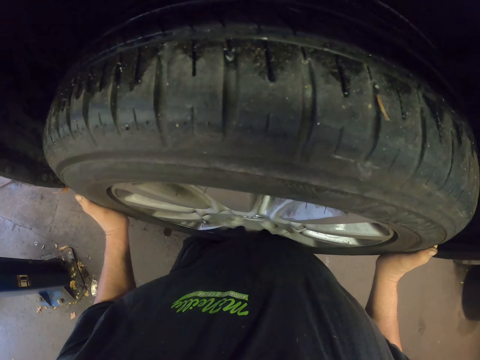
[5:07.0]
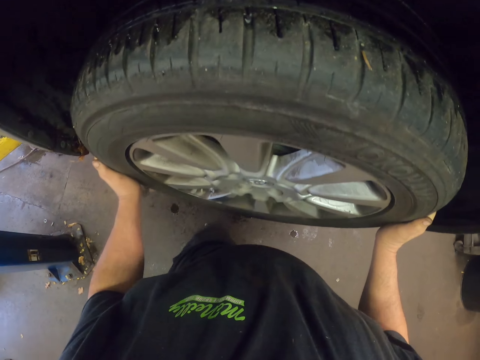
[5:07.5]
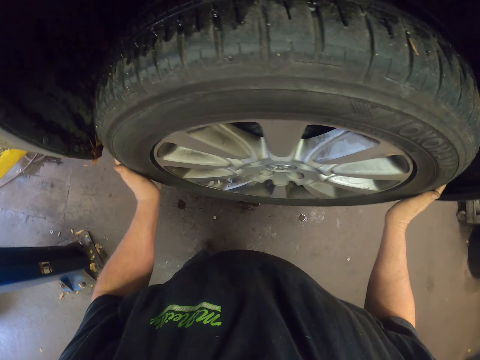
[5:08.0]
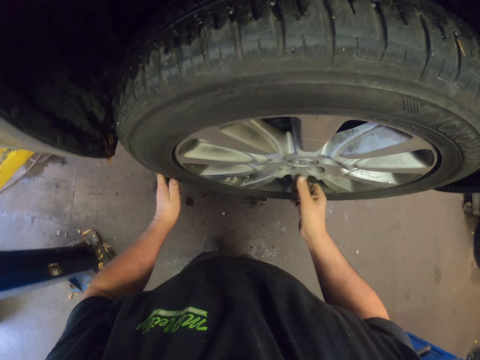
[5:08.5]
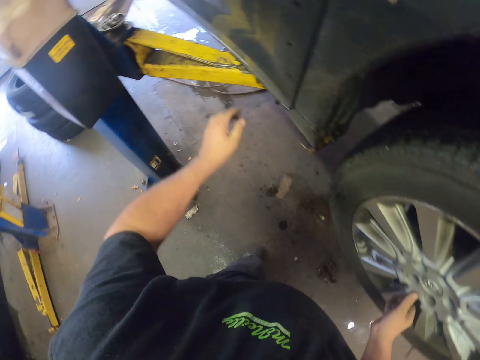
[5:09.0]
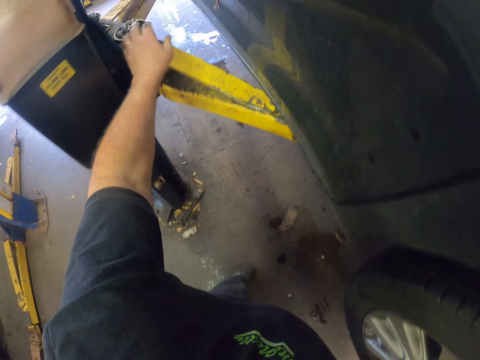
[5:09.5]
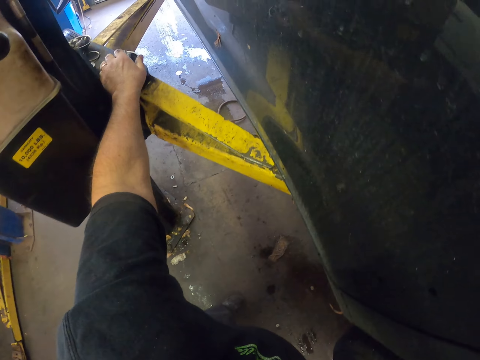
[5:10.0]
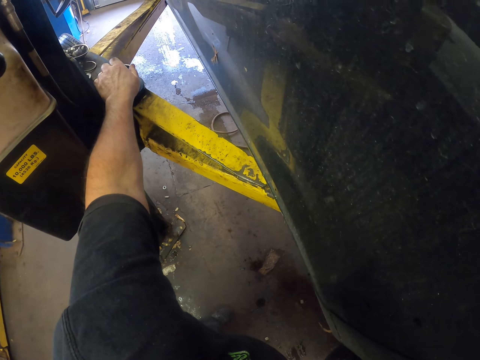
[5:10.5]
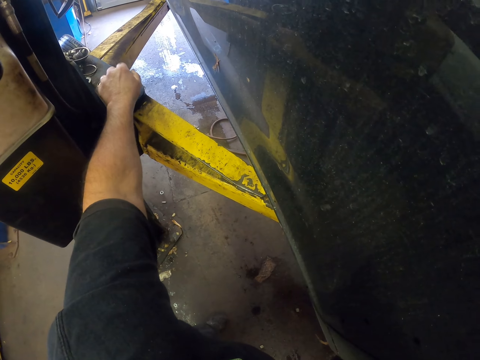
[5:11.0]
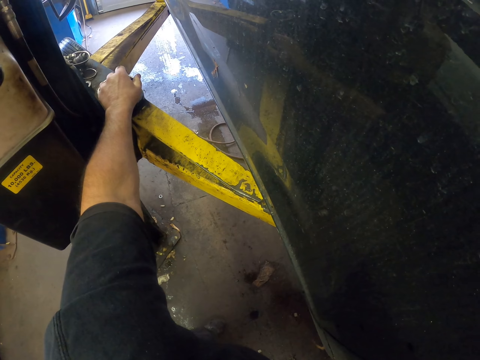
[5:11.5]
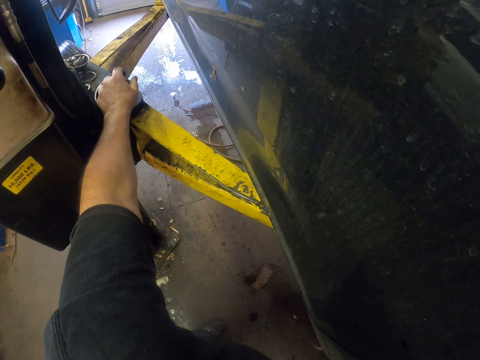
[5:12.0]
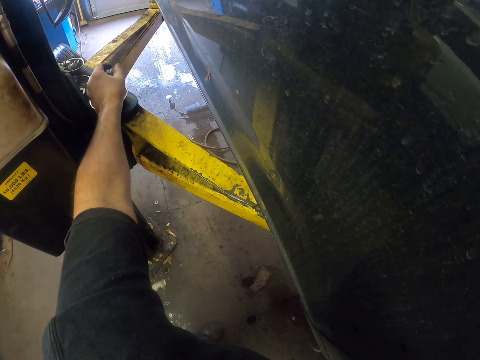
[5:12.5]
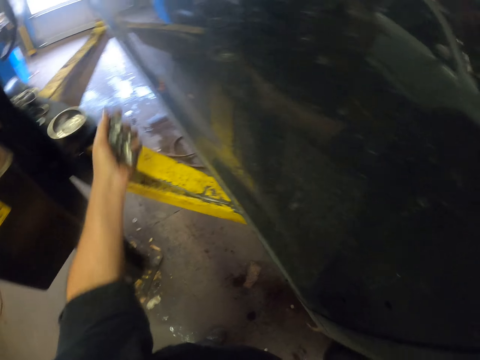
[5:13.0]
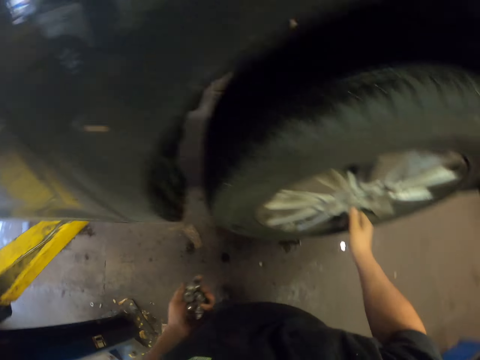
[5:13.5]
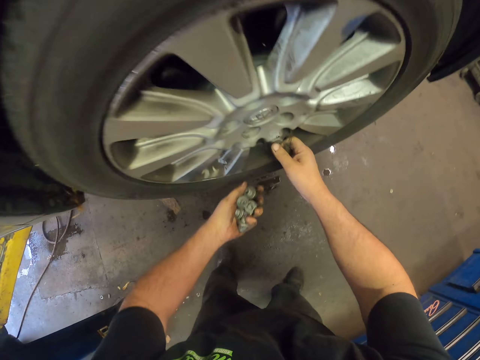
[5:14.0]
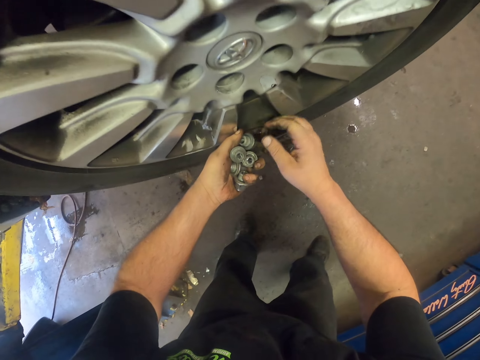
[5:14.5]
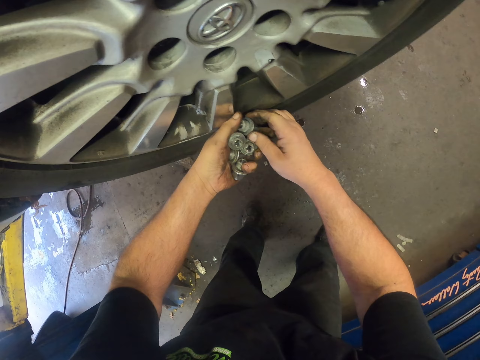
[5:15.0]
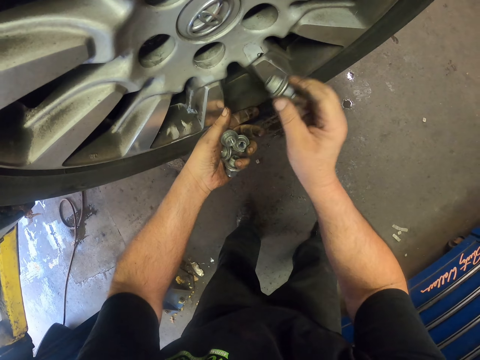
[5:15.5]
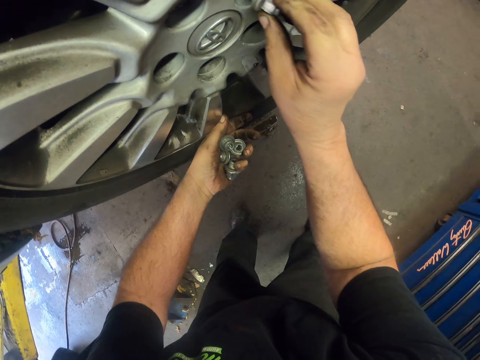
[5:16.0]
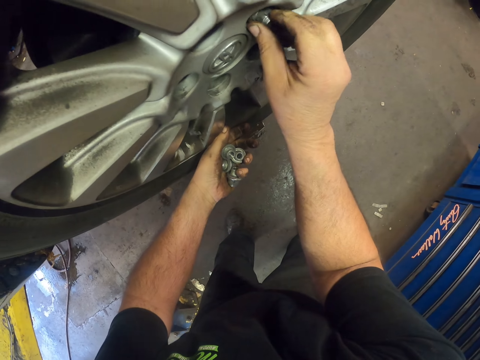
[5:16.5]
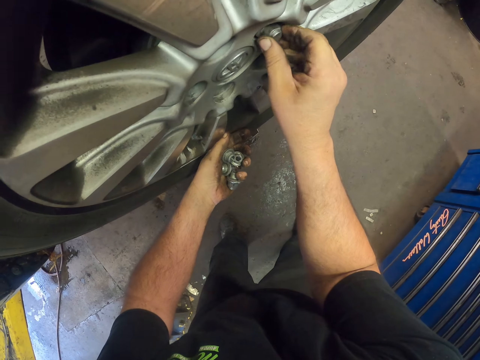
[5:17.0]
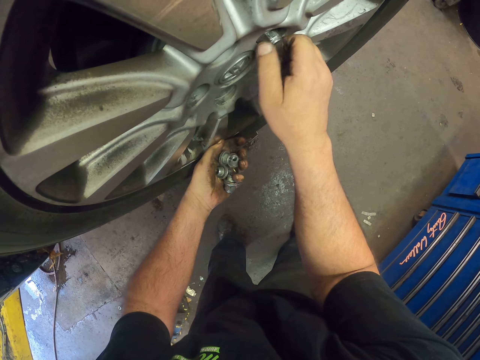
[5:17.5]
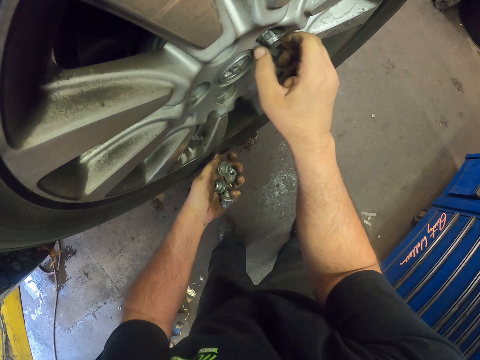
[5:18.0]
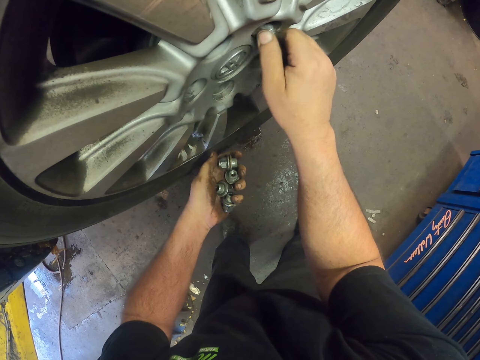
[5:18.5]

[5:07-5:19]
The camera wearer takes the wheel bolts. They tighten a wheel bolt on the wheel.

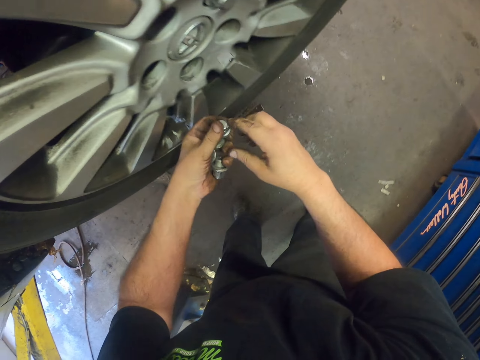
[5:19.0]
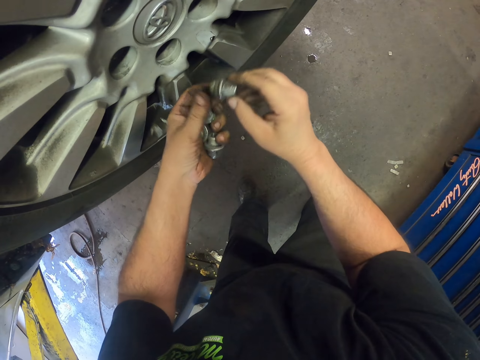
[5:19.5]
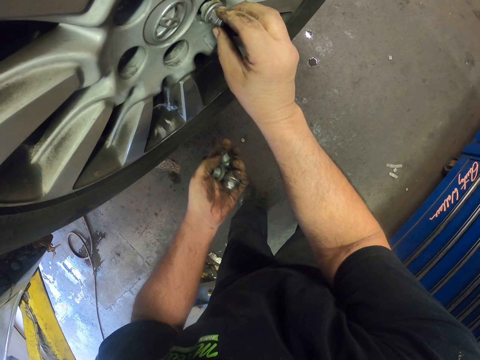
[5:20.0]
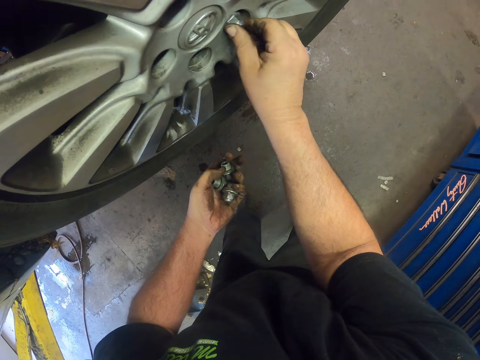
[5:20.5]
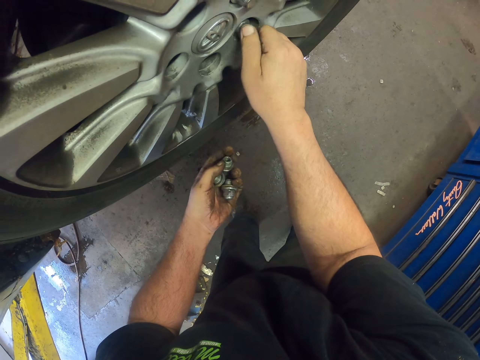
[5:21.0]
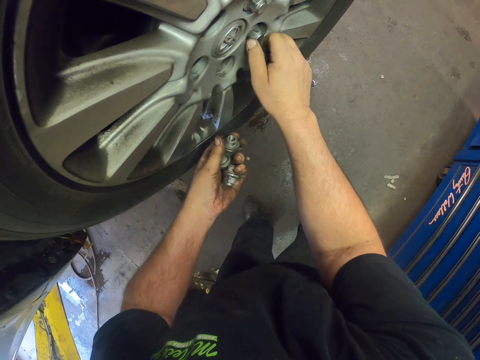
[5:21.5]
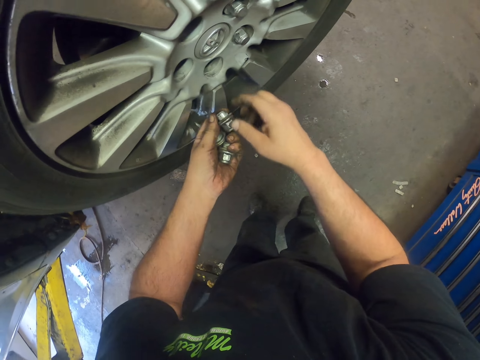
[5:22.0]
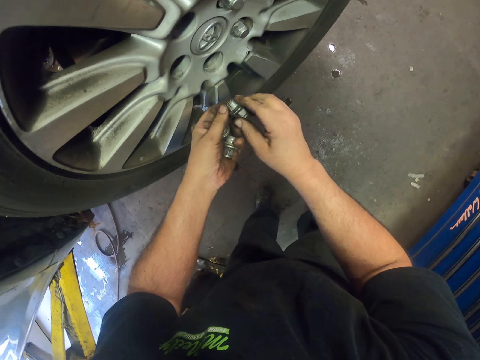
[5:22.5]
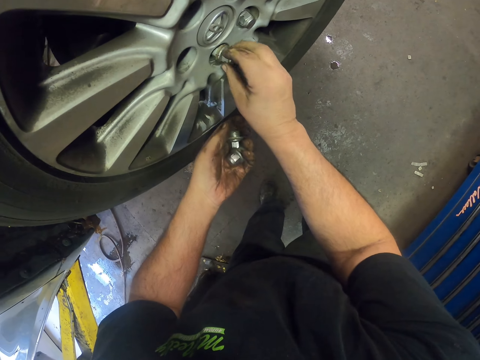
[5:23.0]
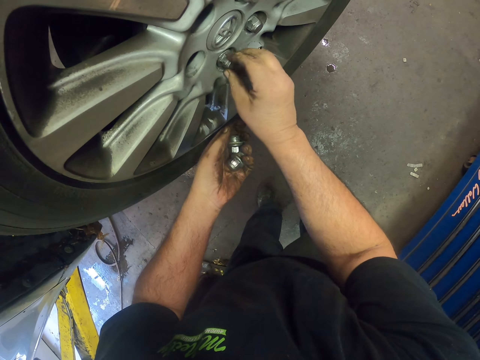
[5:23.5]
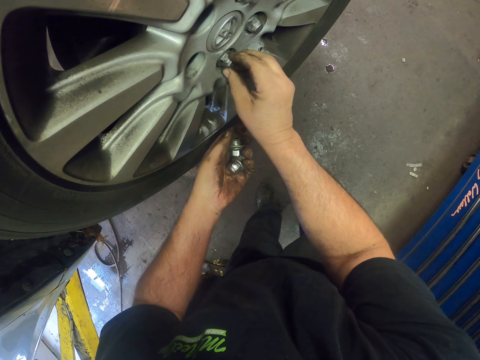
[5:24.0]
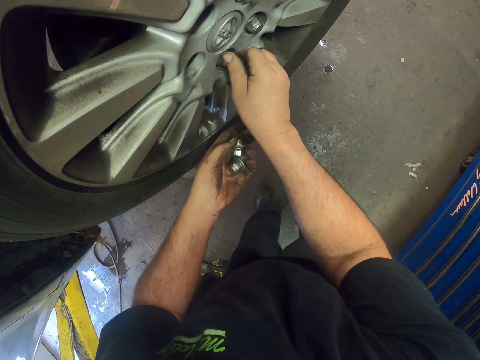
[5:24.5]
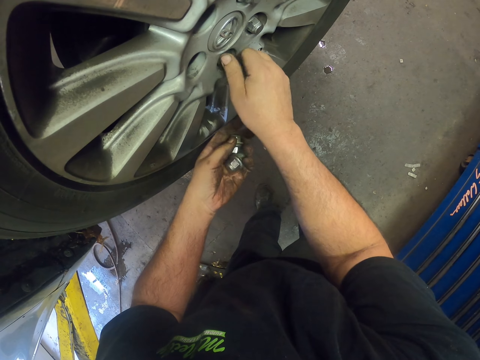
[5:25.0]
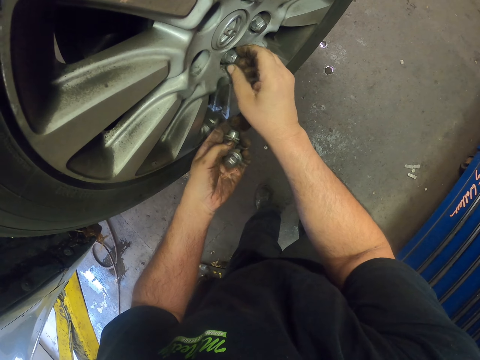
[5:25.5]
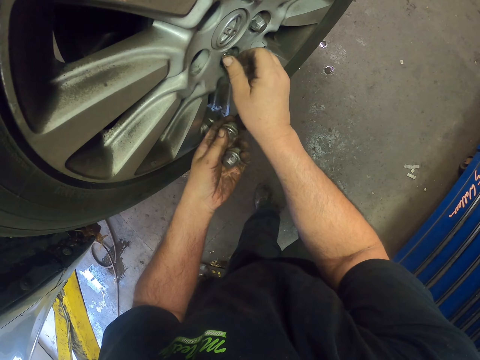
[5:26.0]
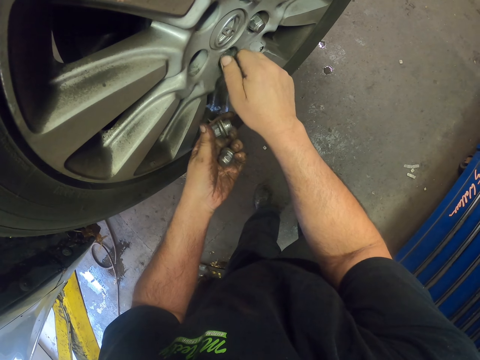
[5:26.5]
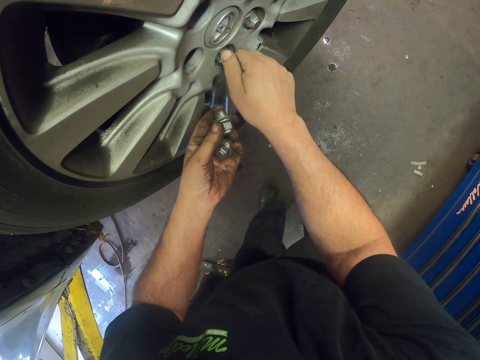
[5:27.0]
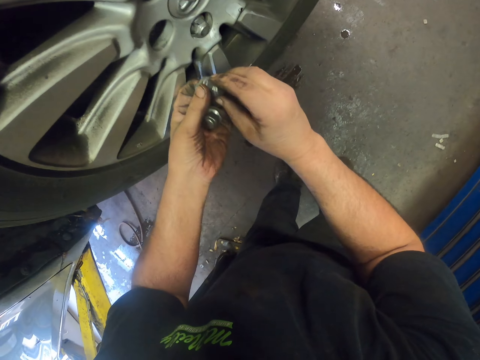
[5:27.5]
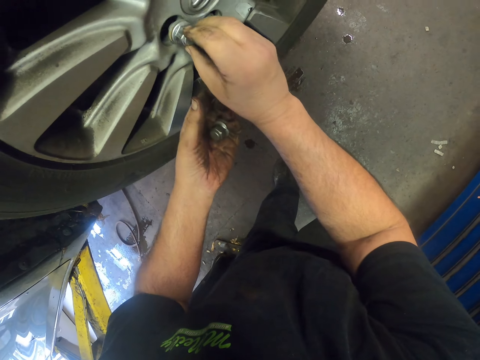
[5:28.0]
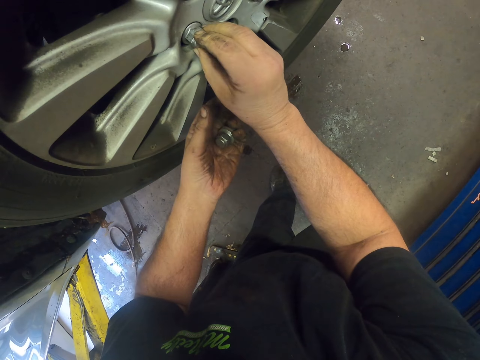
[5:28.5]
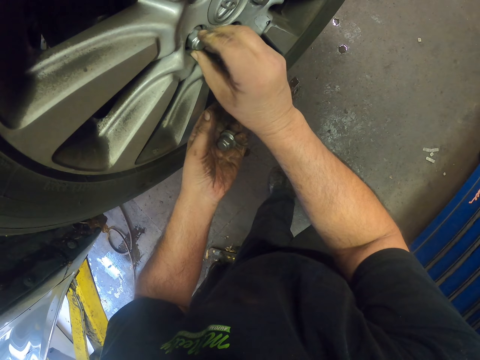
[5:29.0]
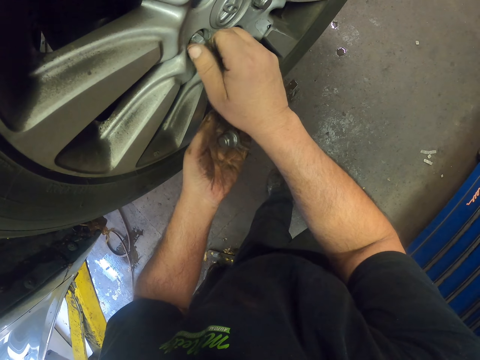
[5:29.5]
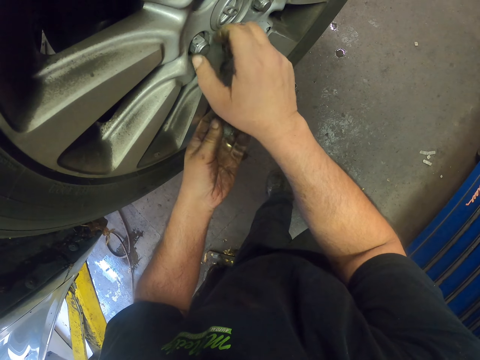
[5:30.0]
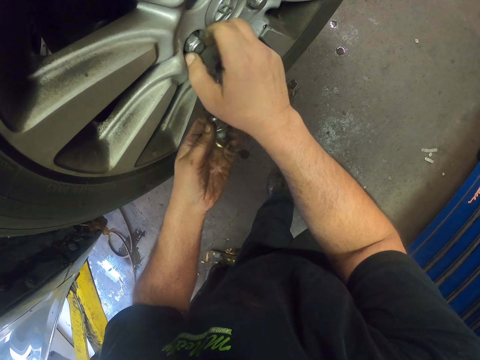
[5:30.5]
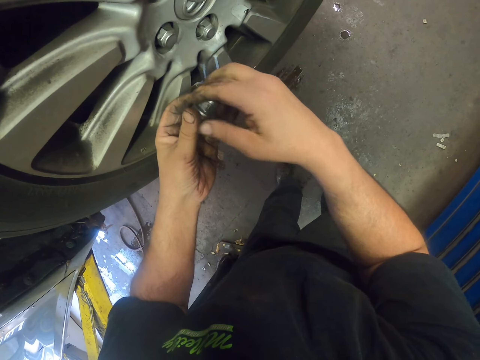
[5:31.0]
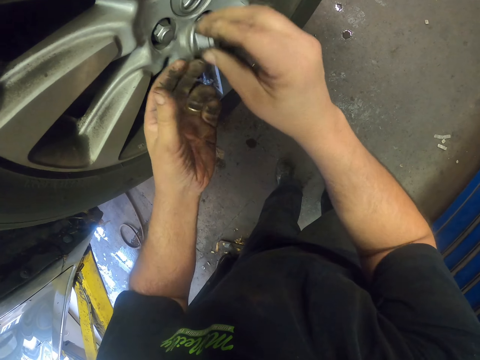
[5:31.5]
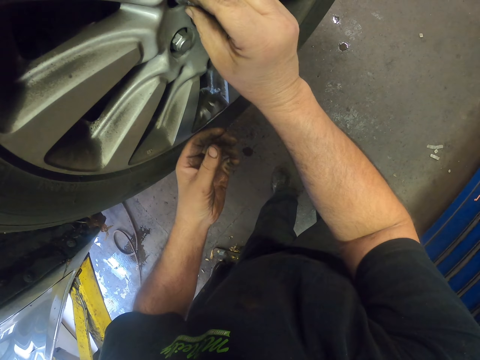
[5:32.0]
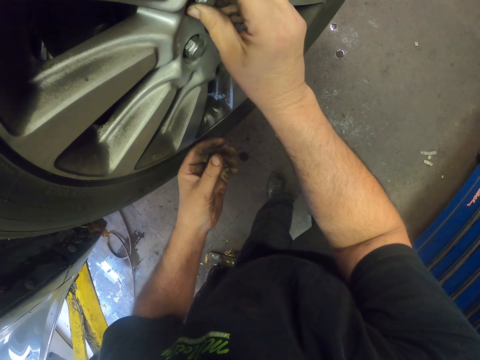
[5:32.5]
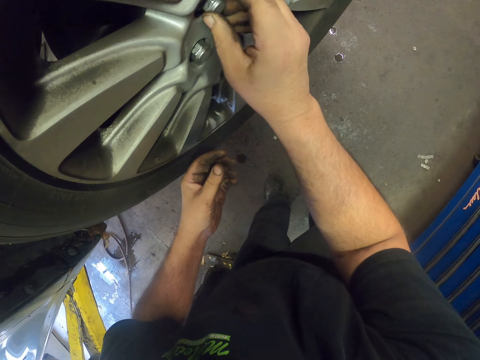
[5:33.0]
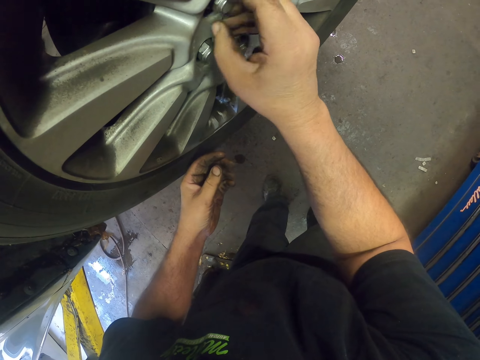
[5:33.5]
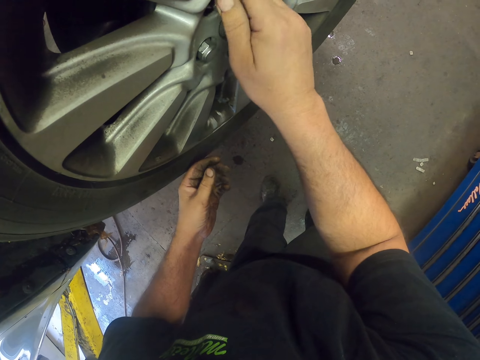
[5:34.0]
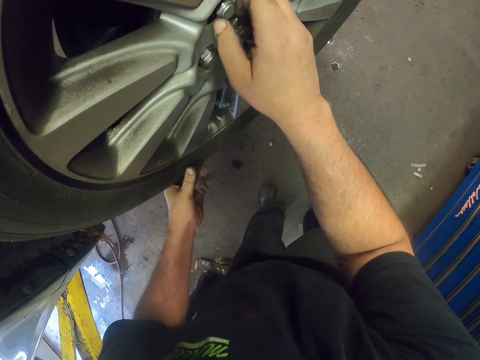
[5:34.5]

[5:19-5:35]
The camera wearer takes a wheel bolt. They tighten the wheel bolt on the wheel. They take a wheel bolt. They tighten the wheel bolt on the wheel. They take a wheel bolt. They tighten the wheel bolt on the wheel. They take a wheel bolt. They tighten the wheel bolt on the wheel.
